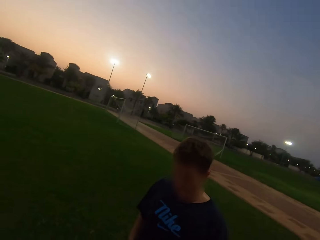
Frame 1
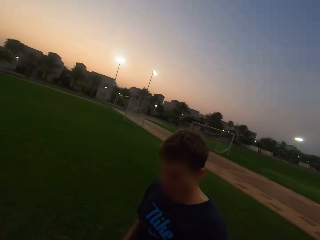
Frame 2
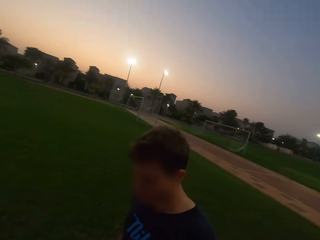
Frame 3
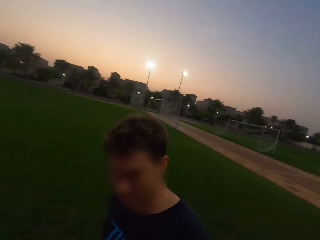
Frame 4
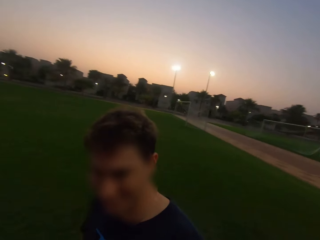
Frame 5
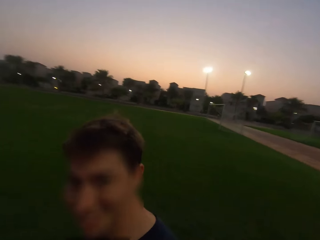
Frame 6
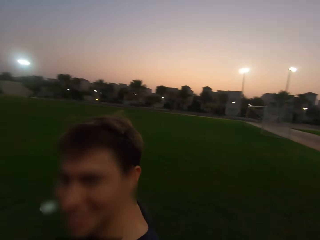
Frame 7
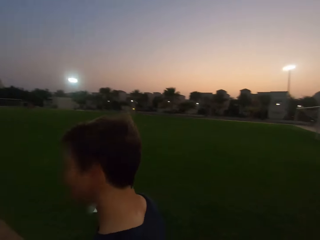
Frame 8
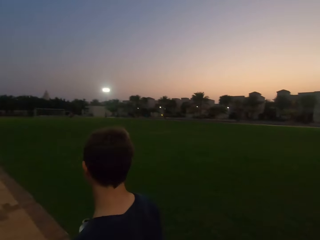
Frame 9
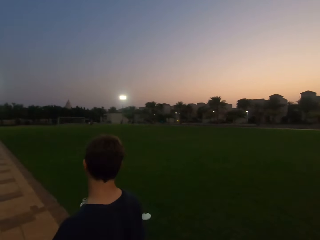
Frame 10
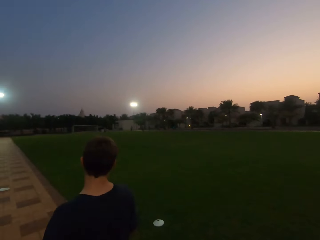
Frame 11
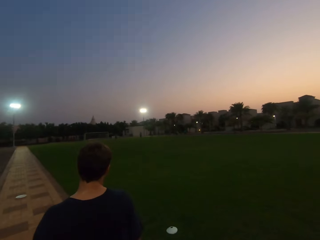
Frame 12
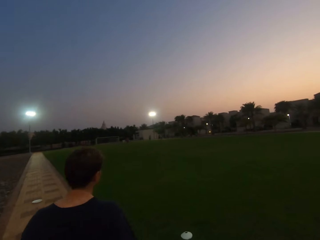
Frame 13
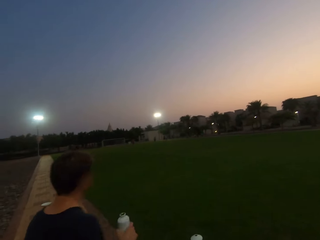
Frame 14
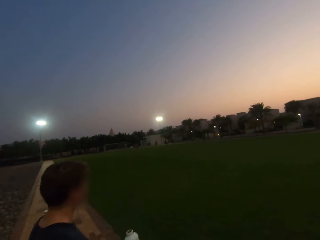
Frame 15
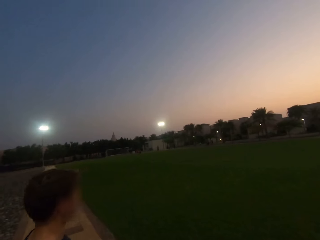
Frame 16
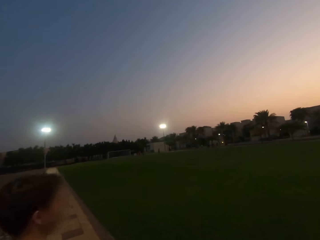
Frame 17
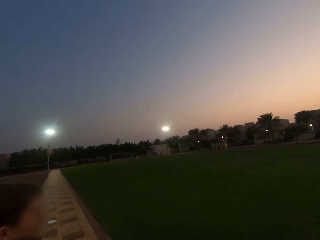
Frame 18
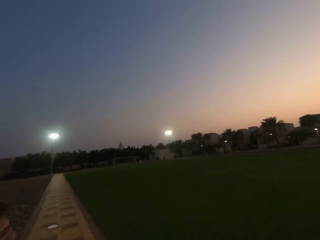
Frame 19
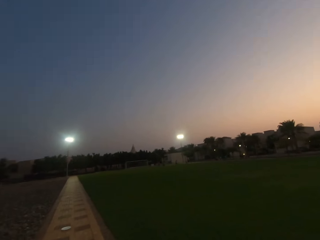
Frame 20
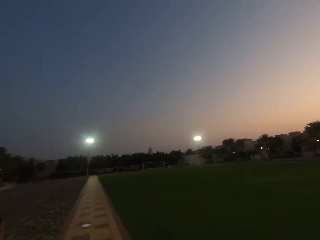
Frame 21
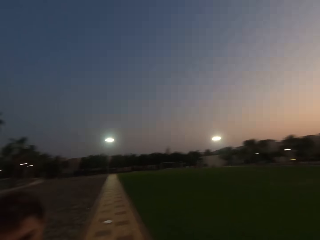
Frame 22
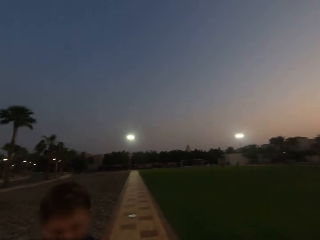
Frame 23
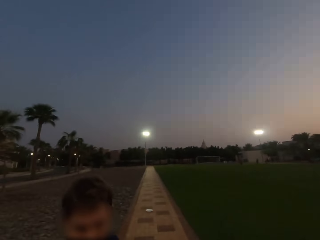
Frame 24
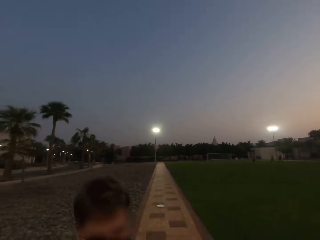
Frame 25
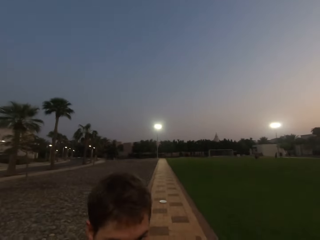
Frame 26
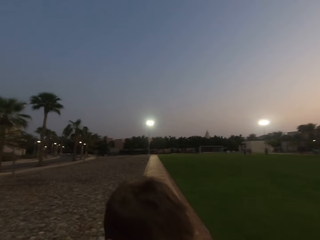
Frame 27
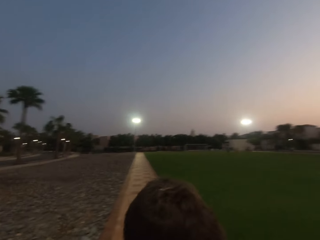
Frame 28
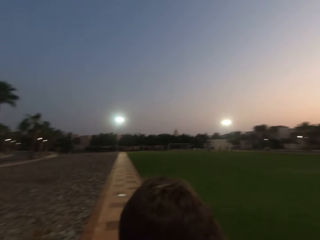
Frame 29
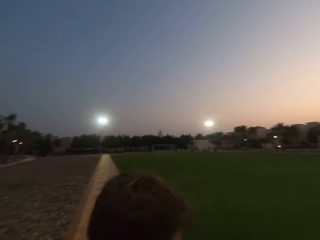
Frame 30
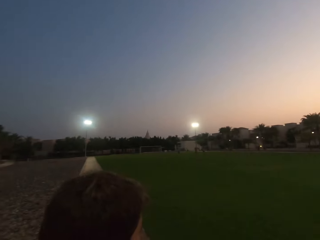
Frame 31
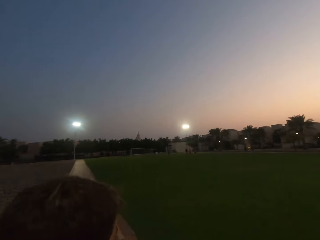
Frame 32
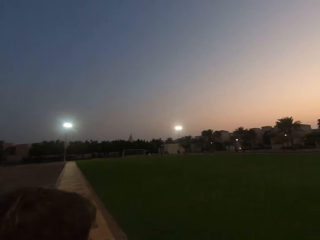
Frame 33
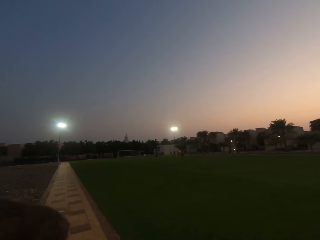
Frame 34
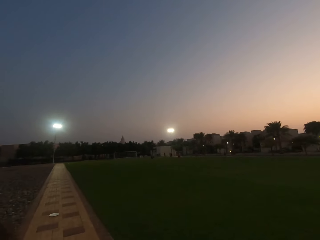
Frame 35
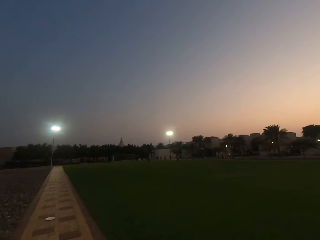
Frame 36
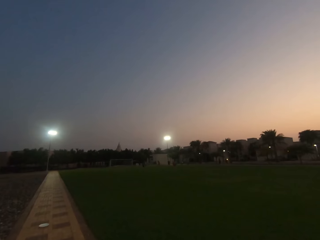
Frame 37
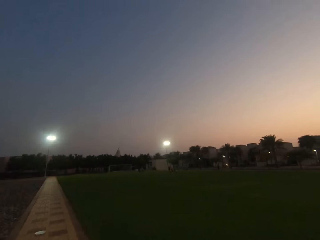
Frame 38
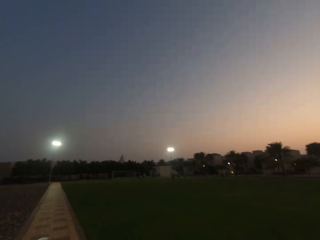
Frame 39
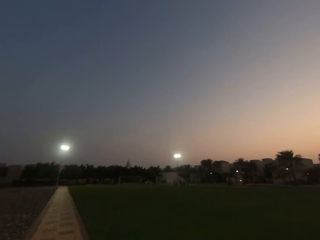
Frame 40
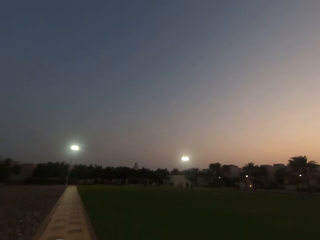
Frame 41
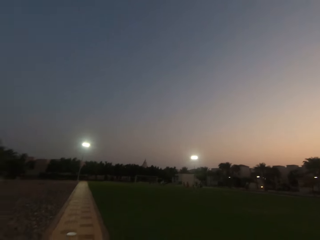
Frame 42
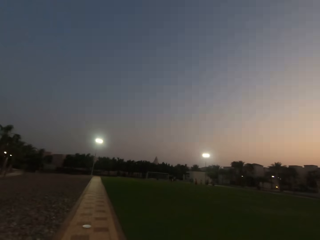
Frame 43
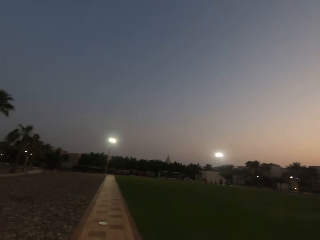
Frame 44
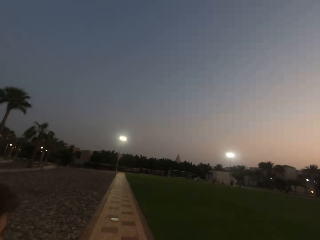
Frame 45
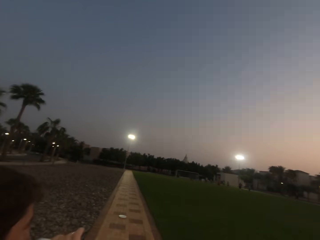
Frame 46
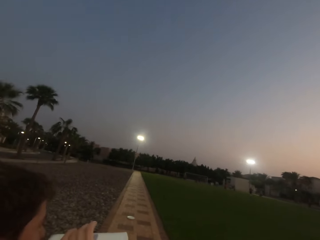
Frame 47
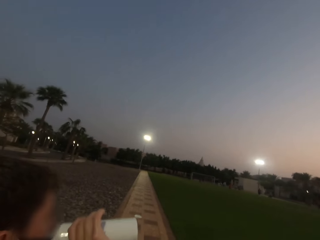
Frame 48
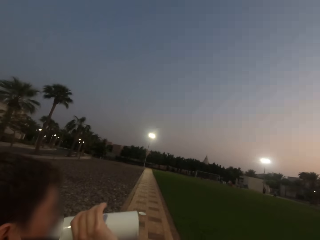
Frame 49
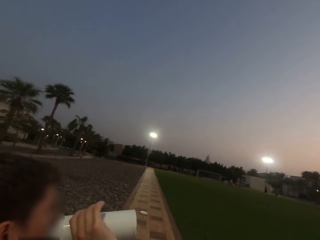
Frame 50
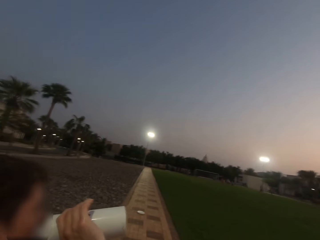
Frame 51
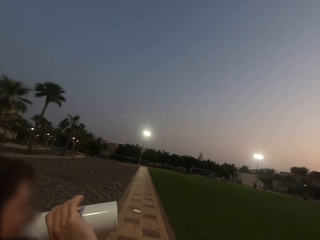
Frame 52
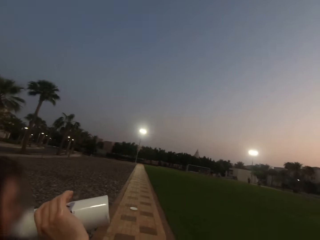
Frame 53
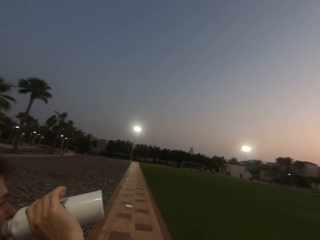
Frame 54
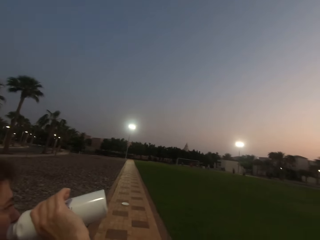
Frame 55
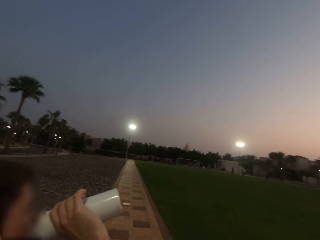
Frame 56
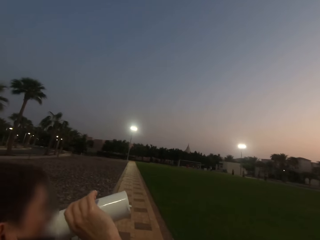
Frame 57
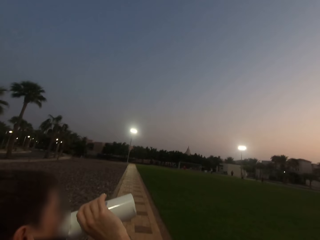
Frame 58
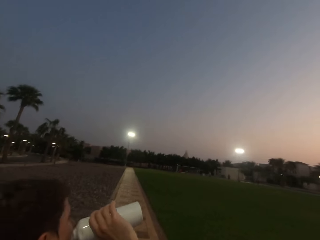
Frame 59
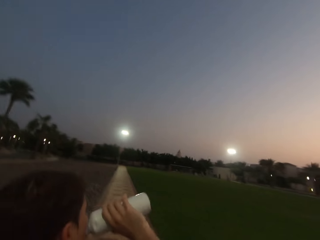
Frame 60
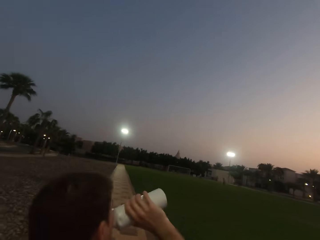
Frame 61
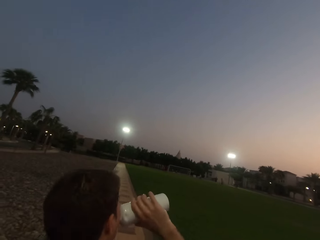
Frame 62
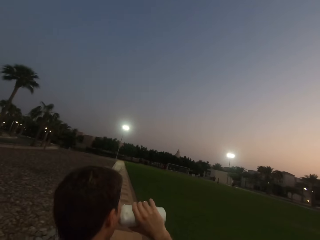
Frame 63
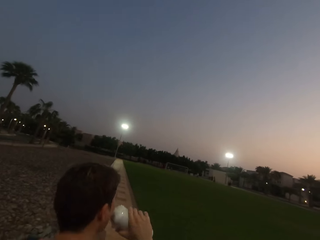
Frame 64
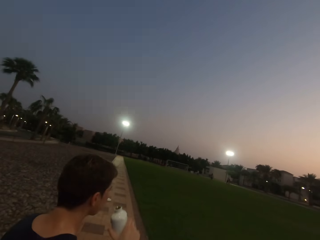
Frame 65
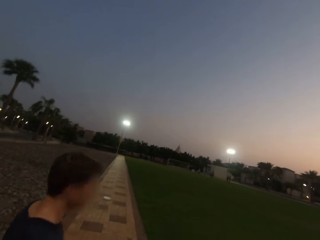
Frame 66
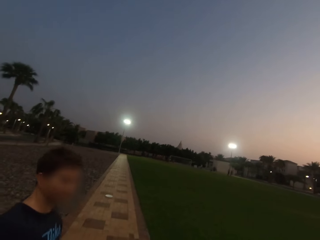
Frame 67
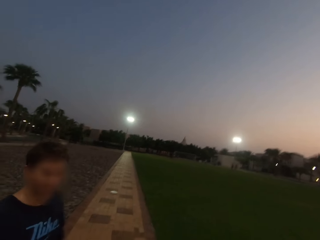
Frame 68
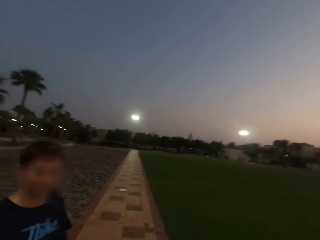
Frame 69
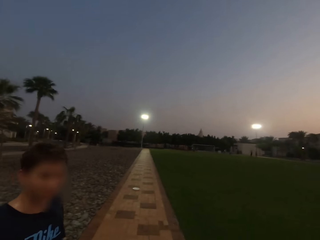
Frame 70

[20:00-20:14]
The camera wearer converses with a man. They look left. The man drinks water.

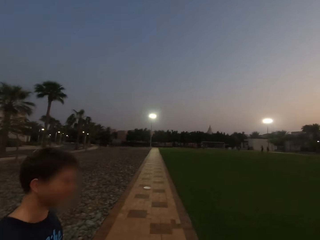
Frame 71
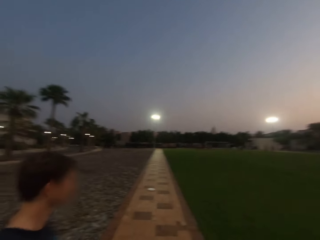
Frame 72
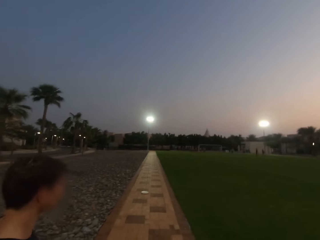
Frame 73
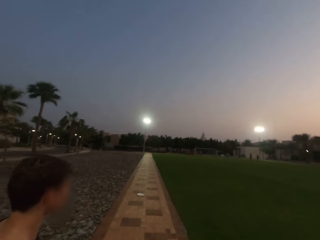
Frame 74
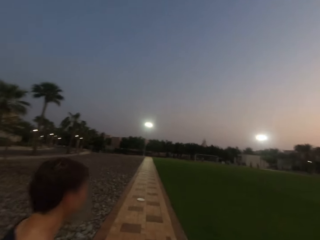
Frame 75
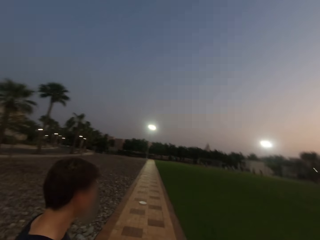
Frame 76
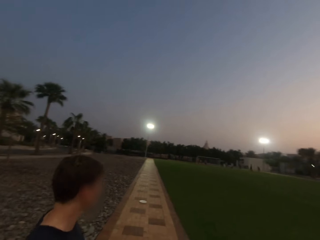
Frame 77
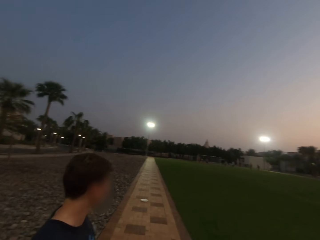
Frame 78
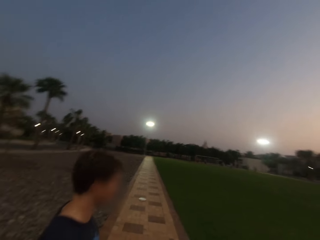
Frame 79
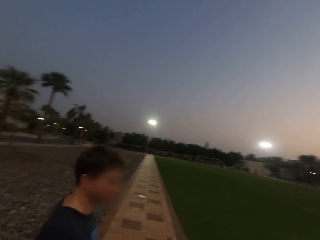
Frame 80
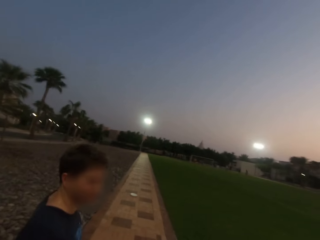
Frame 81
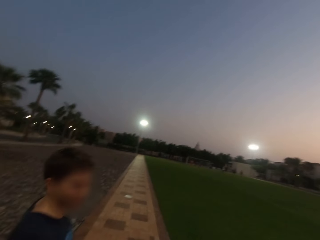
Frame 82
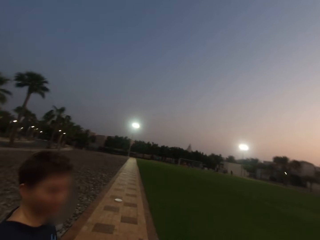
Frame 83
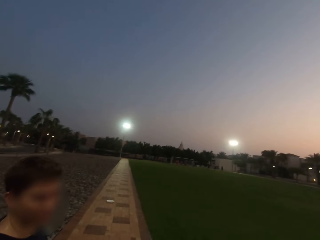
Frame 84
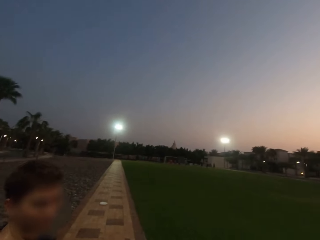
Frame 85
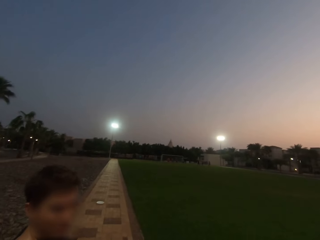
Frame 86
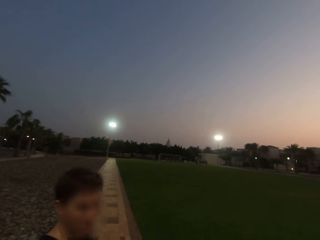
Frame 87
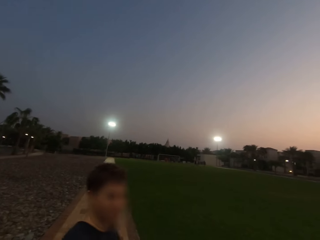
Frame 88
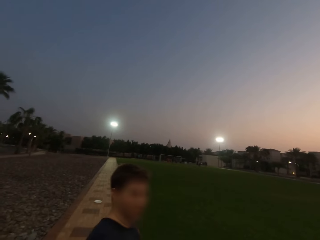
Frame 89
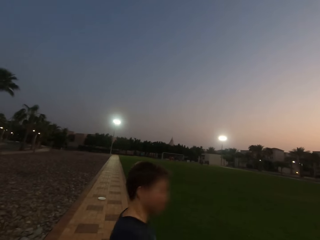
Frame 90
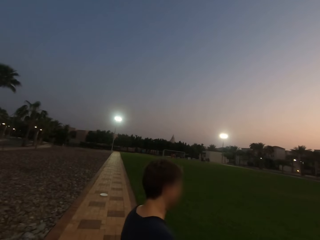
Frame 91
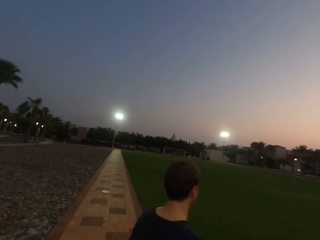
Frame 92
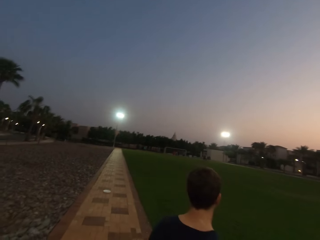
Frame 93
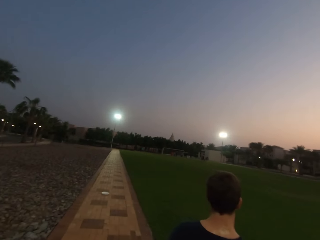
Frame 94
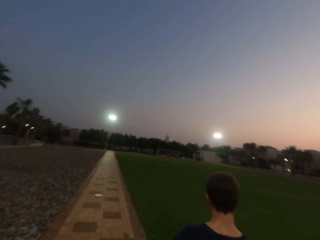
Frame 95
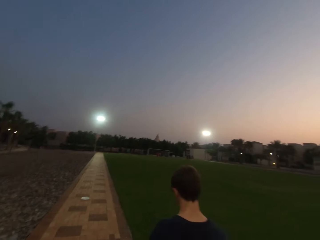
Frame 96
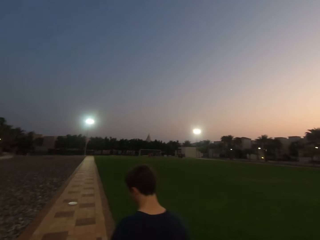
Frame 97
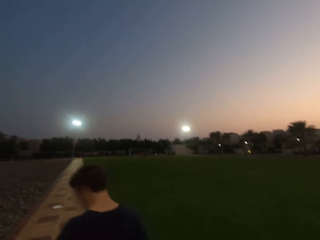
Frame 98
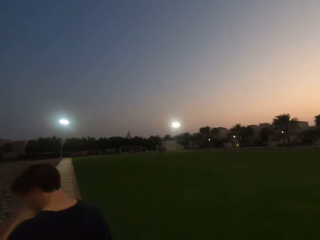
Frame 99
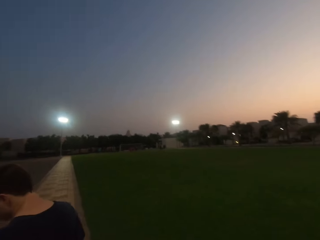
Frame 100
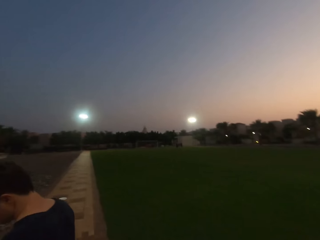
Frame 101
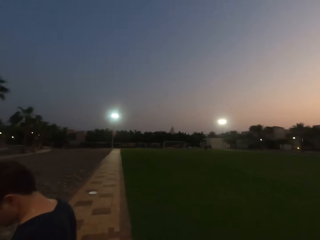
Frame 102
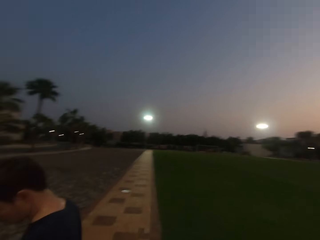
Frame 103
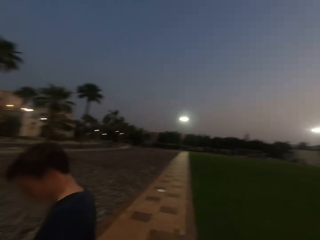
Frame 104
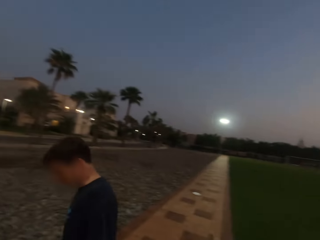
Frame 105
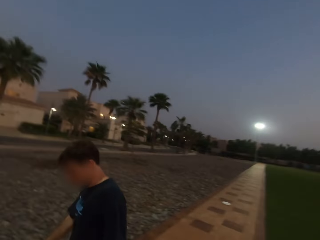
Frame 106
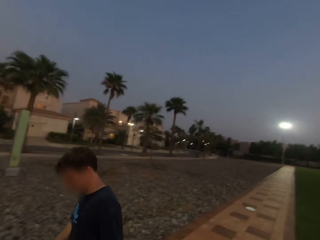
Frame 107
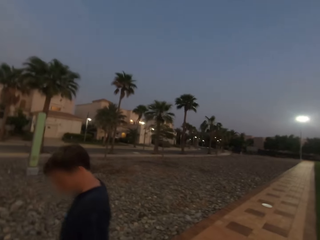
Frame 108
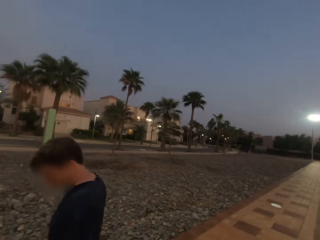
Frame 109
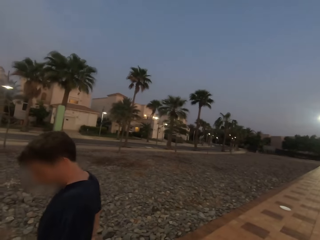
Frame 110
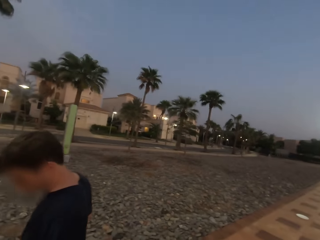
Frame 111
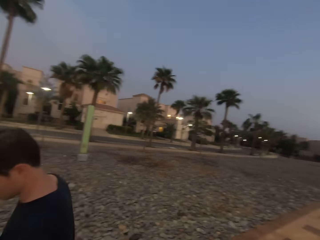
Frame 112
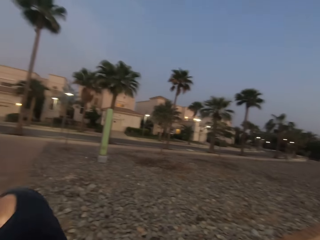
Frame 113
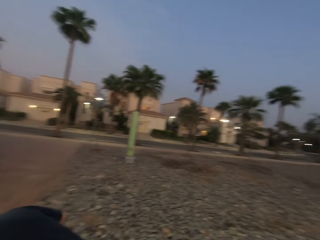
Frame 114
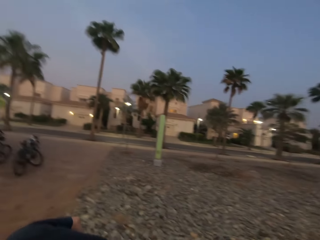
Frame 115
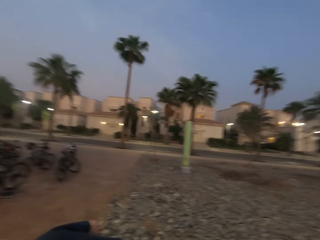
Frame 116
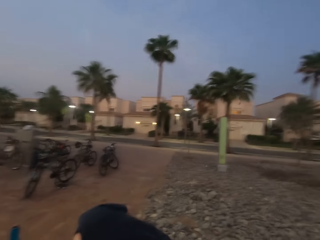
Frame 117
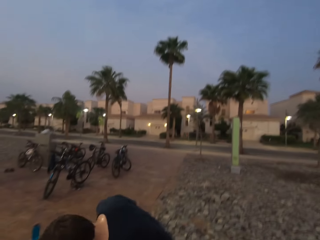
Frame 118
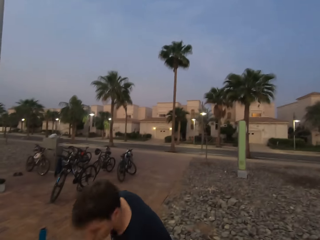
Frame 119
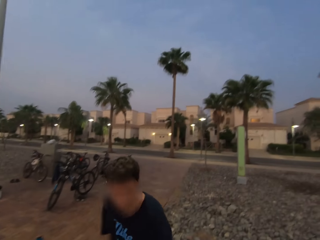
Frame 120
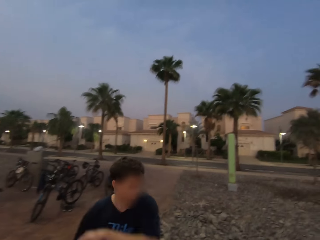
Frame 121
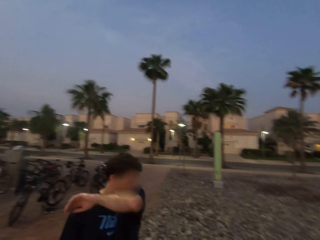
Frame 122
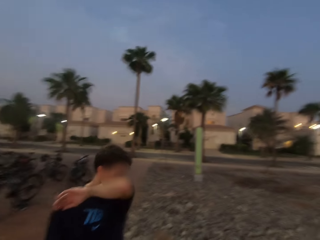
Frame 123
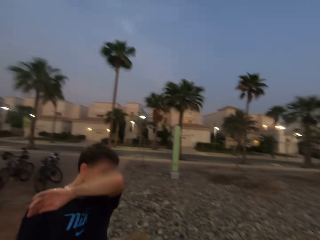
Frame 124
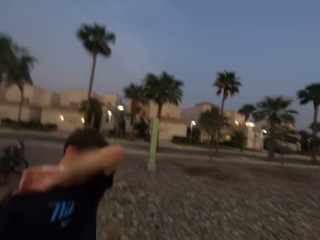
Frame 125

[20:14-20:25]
The camera wearer turns round. A man bows. The man puts down a bottle of water. The man stands.
